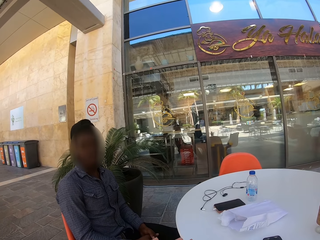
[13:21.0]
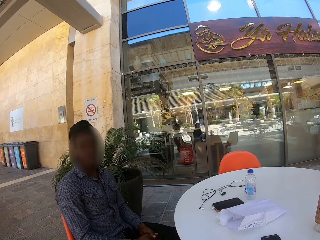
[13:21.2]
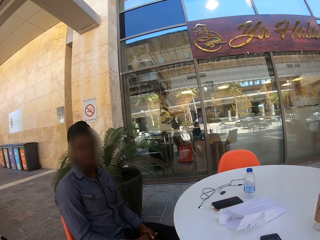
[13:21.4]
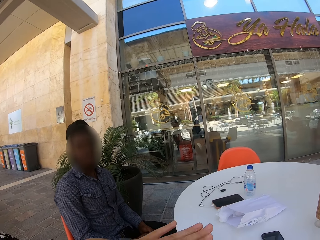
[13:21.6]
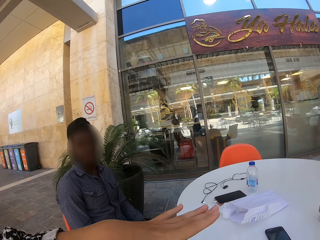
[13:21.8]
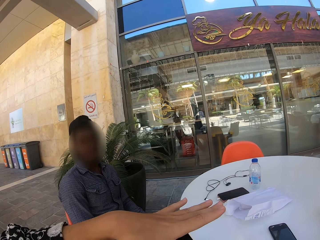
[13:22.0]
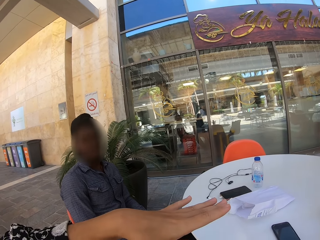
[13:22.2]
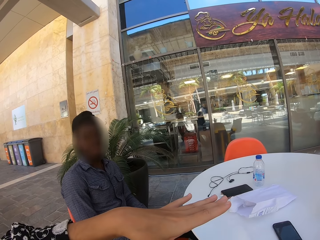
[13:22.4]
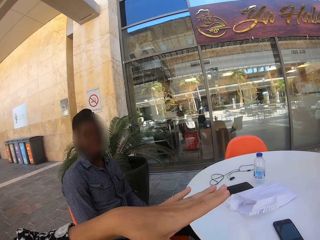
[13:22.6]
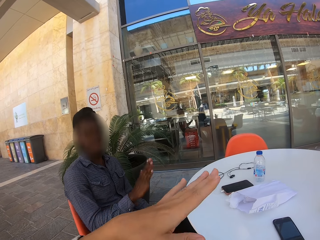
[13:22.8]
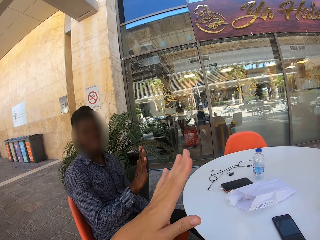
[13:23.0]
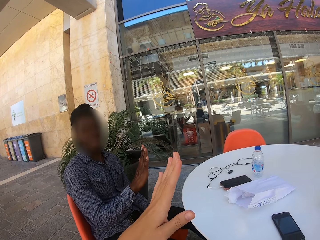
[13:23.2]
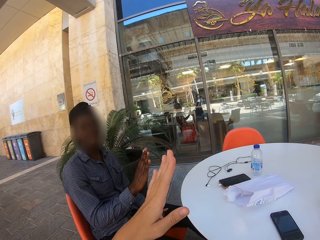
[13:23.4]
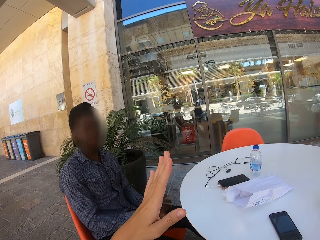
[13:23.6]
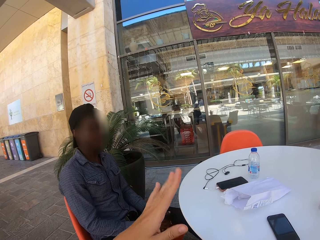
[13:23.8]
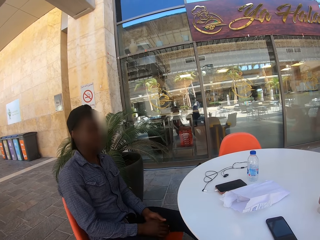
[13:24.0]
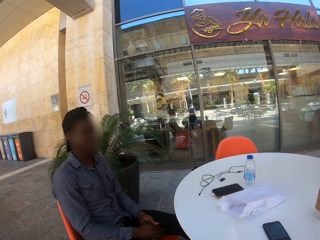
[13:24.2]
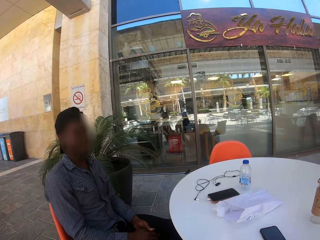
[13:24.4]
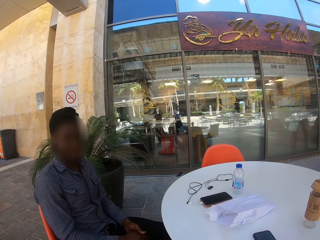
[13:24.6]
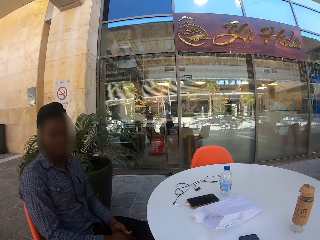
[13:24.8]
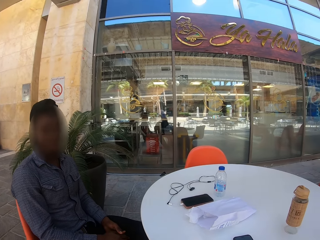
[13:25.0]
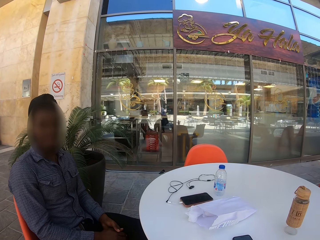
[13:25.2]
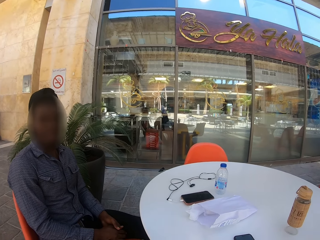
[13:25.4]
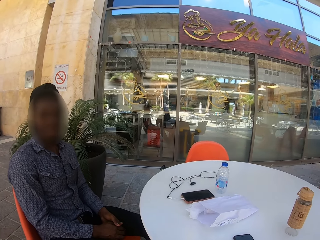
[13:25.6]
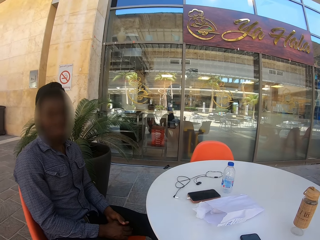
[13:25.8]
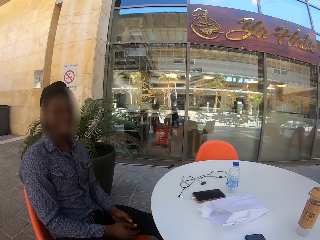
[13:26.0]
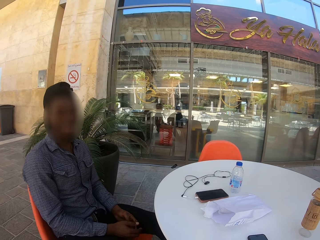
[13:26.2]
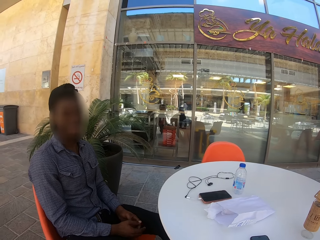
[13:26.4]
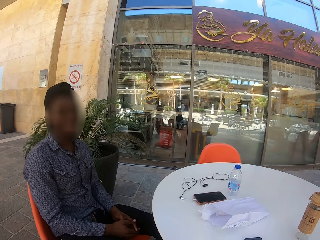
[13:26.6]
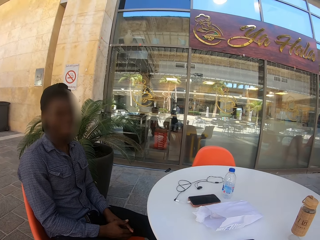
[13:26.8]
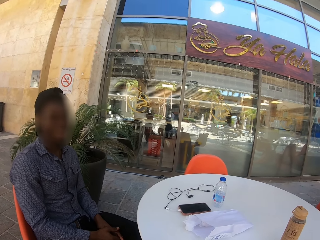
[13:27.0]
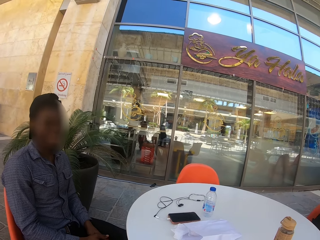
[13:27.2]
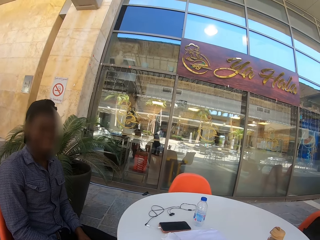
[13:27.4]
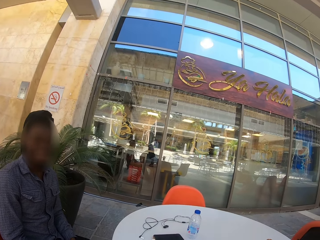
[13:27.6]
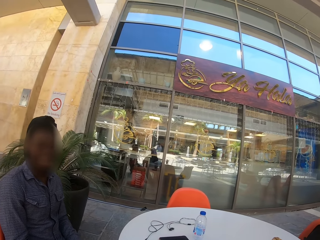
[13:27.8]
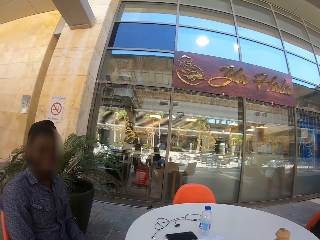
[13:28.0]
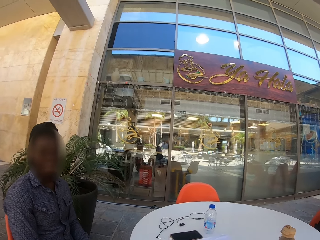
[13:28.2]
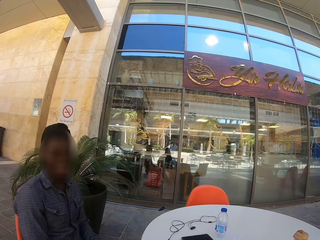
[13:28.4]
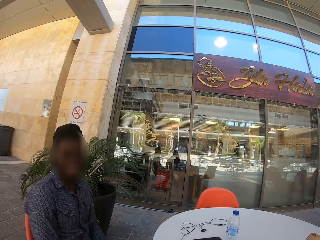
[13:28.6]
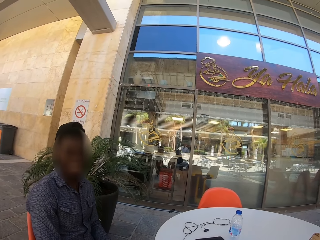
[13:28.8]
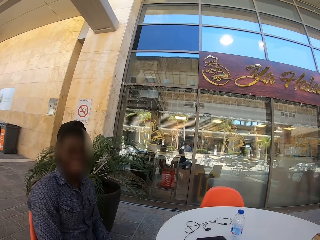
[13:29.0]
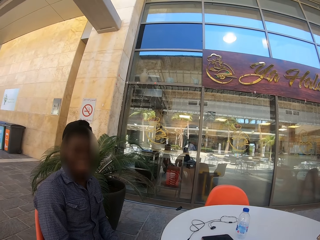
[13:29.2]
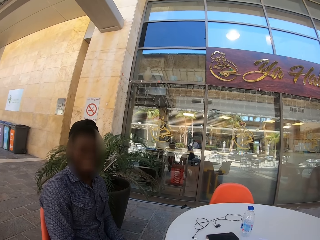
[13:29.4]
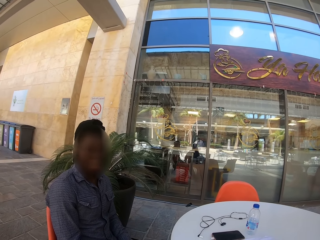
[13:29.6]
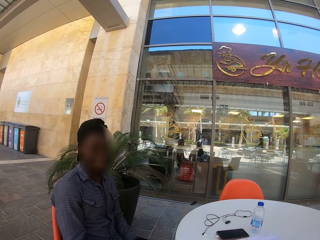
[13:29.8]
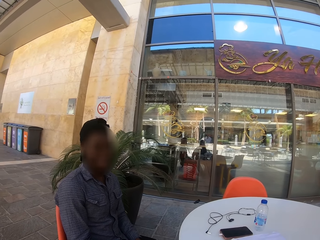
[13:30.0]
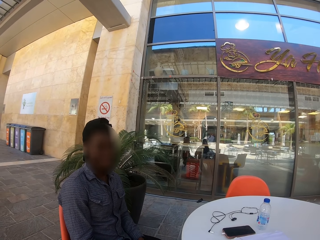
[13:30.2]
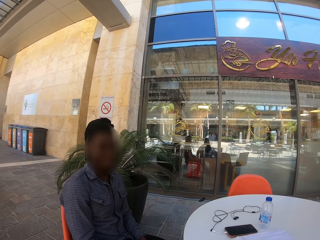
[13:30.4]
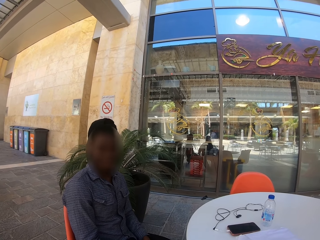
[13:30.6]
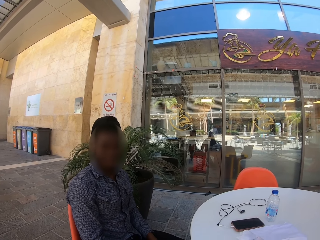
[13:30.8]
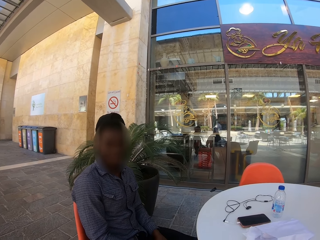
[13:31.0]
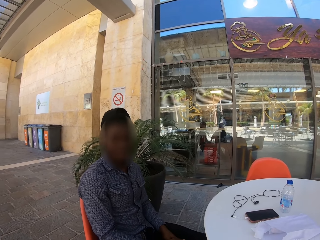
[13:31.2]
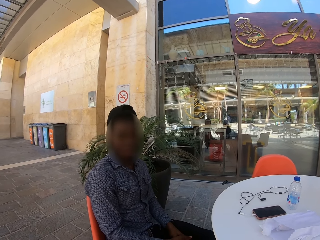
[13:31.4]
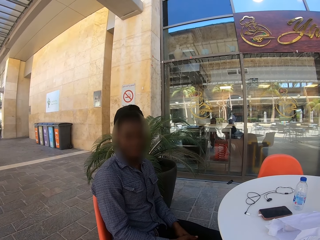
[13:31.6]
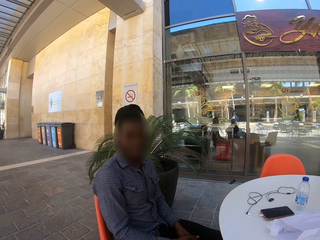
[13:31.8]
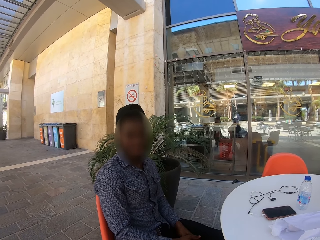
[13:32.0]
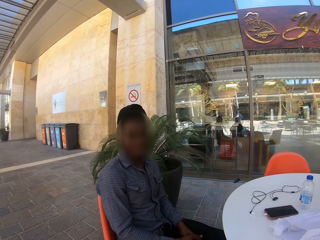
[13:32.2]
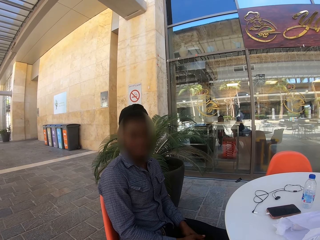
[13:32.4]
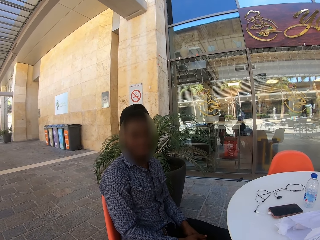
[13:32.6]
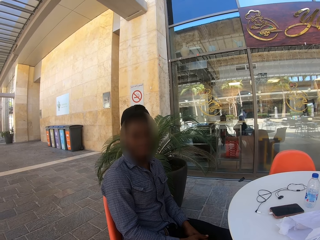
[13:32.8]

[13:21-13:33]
The camera wearer moves the hand.

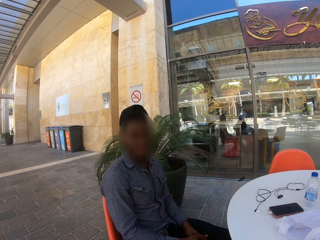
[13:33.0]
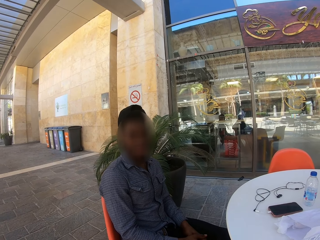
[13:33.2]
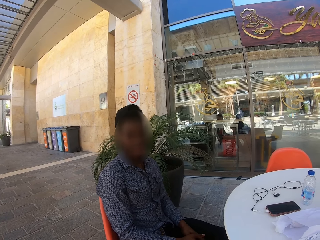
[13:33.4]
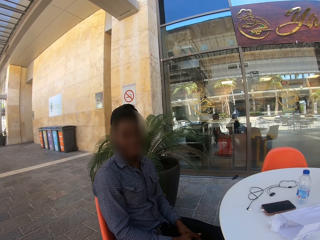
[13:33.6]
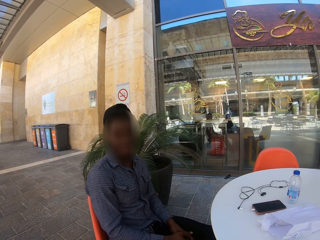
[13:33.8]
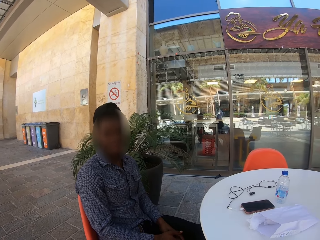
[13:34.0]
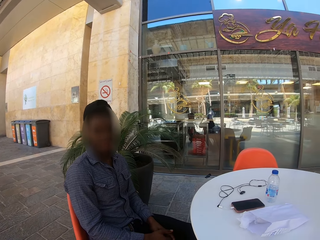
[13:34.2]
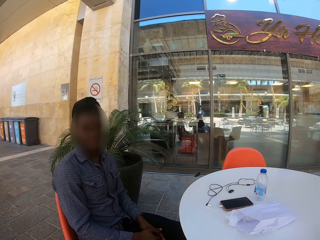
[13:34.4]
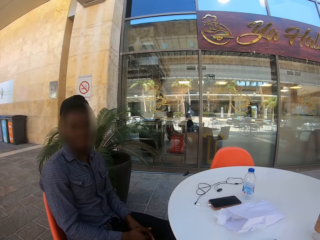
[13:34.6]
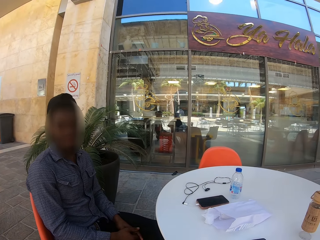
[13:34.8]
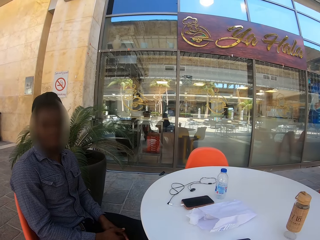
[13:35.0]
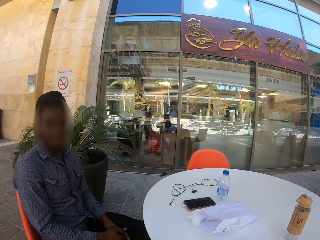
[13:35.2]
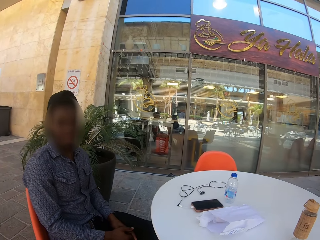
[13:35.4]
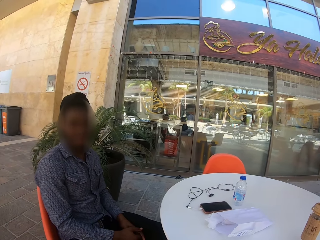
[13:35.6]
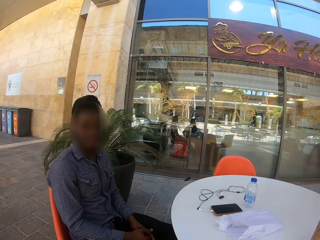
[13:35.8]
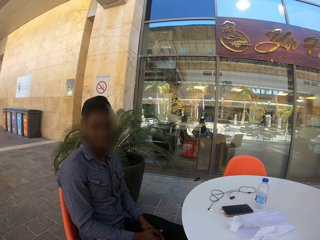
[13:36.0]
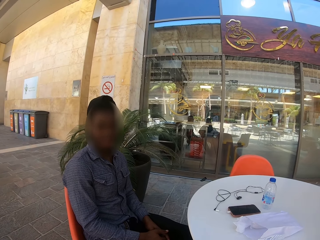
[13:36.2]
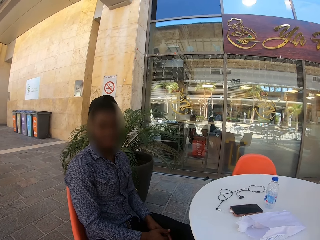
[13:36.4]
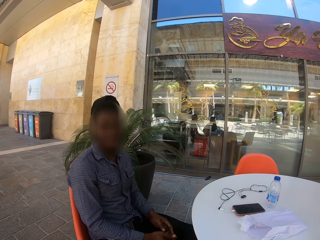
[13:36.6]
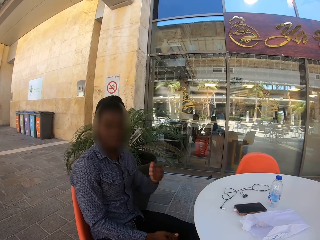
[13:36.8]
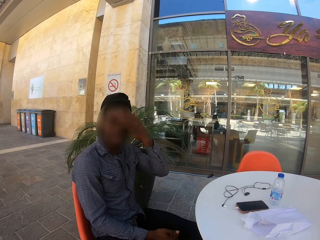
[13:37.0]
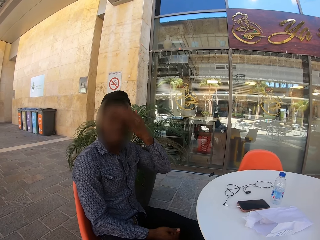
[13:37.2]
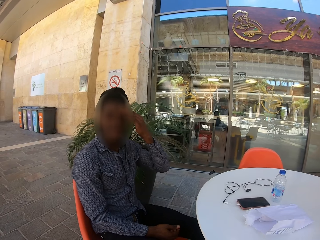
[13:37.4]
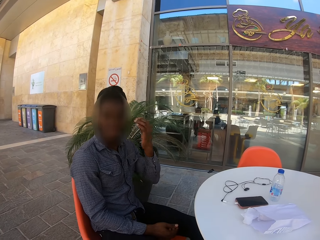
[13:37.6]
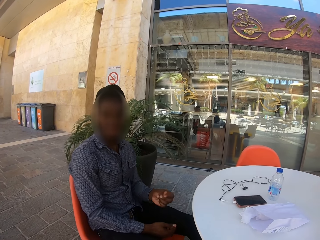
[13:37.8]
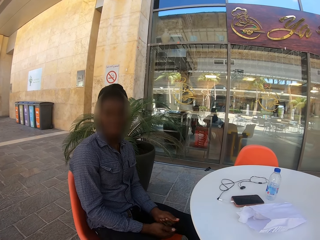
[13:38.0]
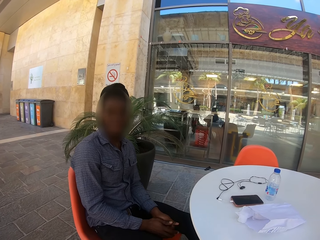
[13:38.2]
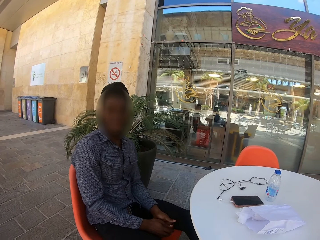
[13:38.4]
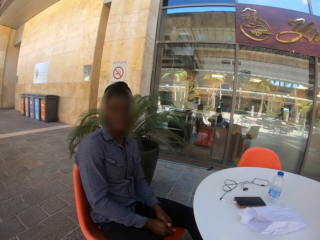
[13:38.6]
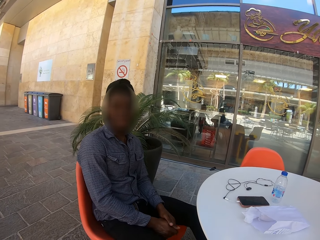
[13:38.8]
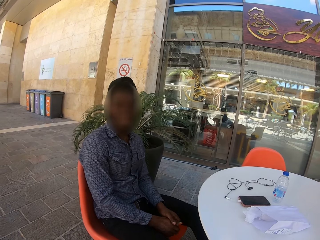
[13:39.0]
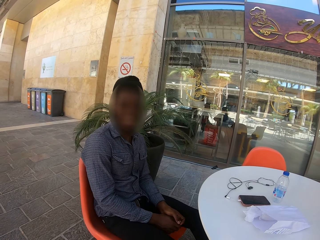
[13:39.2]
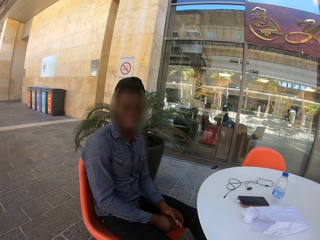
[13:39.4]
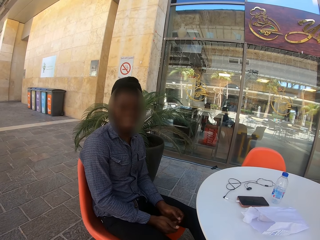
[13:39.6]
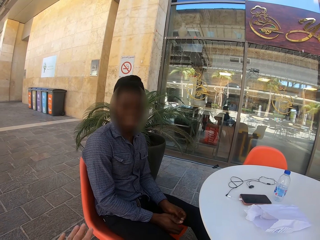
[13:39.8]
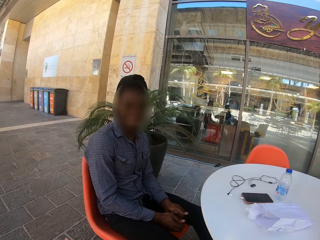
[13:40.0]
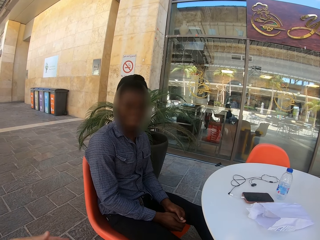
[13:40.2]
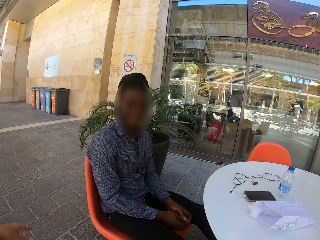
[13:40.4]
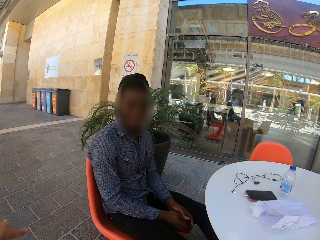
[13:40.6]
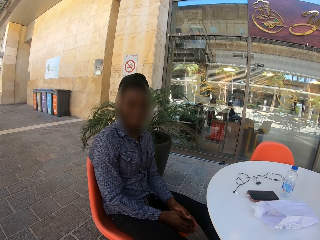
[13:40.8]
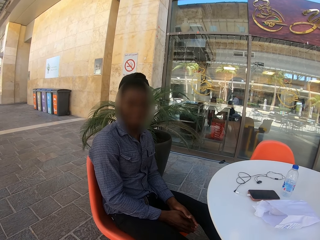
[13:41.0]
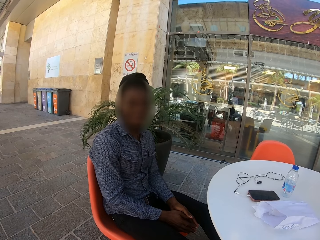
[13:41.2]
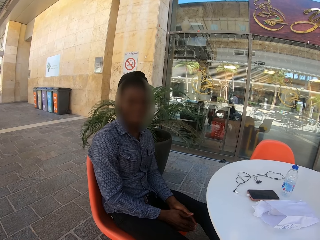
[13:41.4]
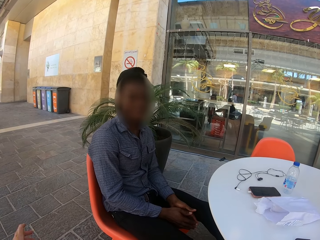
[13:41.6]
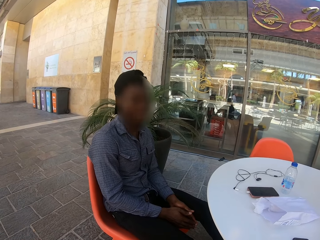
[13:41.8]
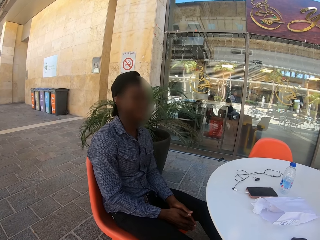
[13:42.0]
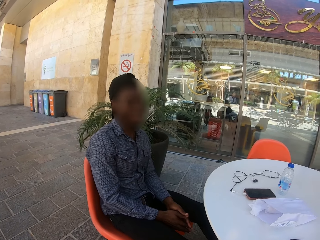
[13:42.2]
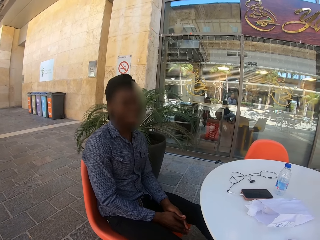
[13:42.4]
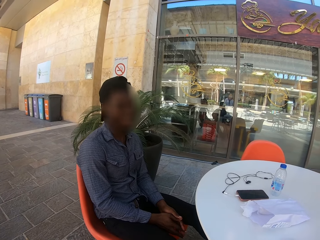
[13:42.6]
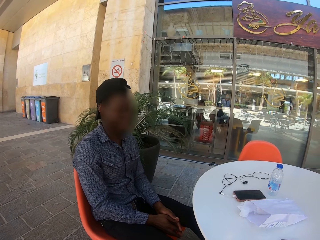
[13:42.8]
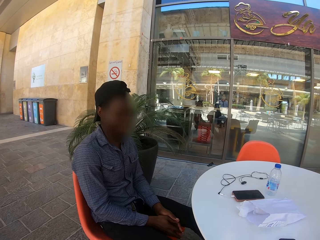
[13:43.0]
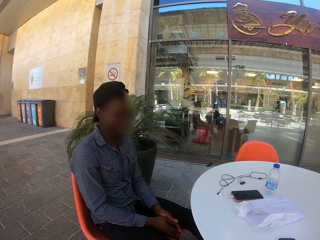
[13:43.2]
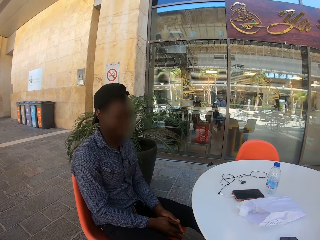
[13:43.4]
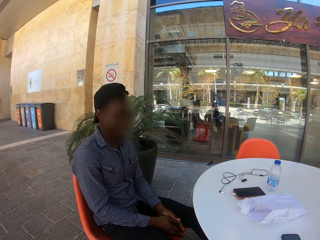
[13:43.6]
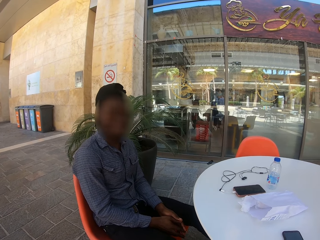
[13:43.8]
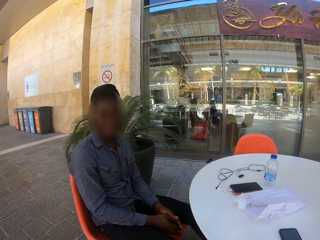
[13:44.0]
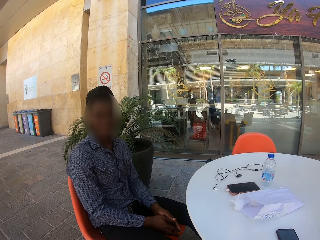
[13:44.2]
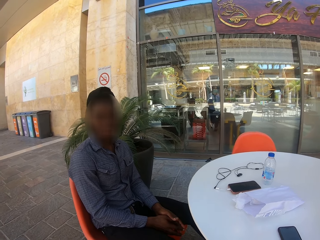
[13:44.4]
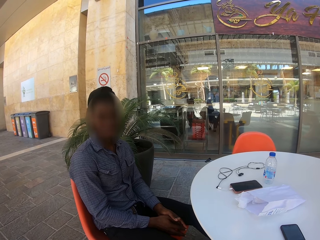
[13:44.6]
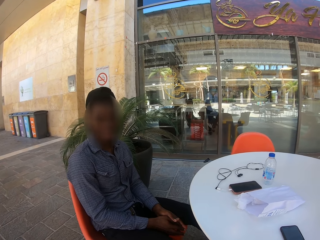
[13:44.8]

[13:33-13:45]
A man touches the face. The camera wearer moves the hand.
